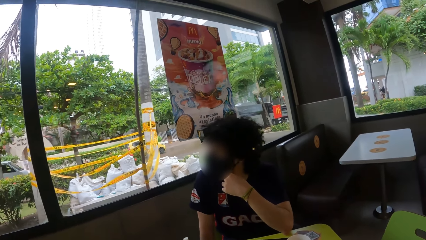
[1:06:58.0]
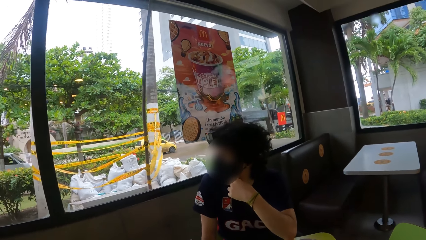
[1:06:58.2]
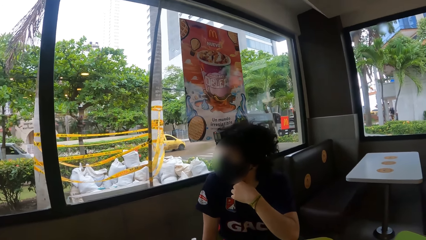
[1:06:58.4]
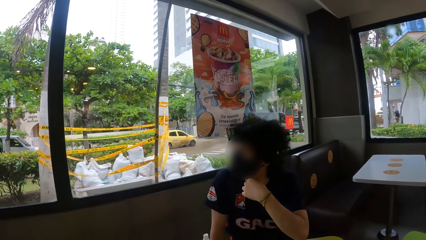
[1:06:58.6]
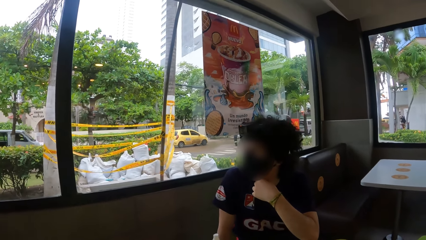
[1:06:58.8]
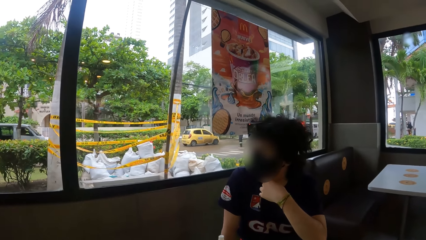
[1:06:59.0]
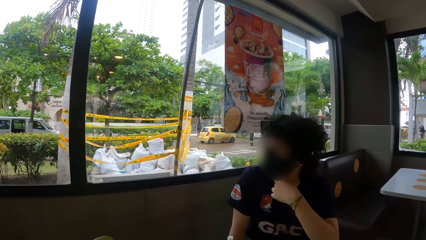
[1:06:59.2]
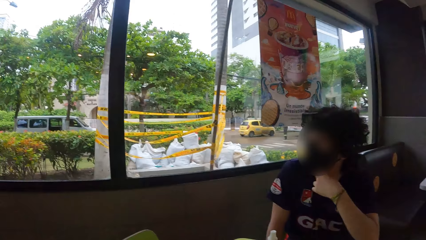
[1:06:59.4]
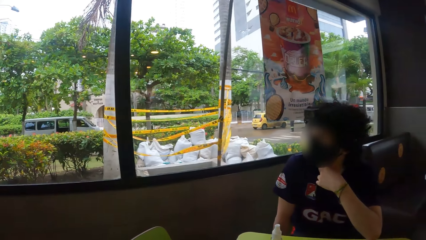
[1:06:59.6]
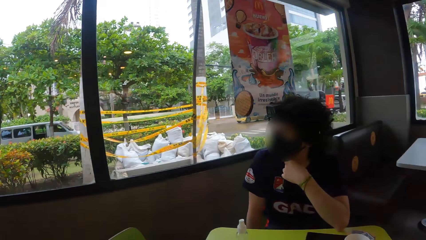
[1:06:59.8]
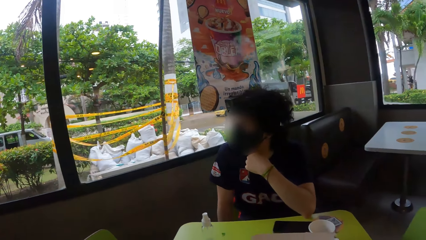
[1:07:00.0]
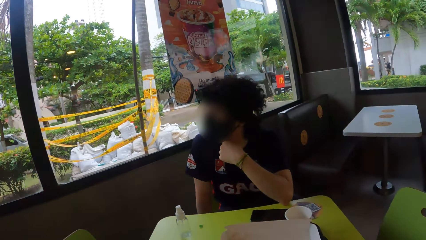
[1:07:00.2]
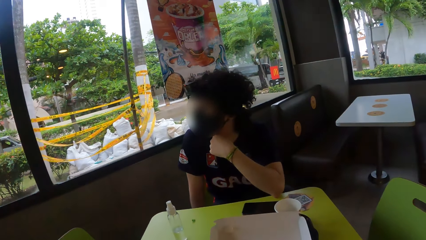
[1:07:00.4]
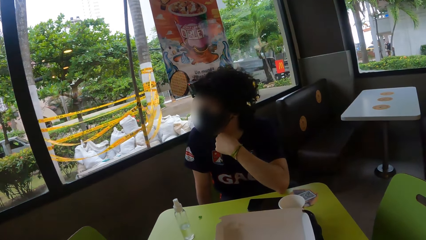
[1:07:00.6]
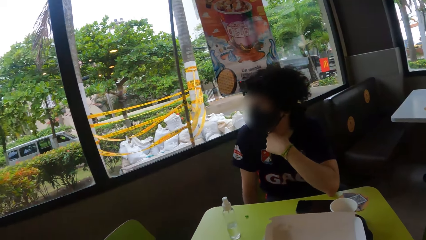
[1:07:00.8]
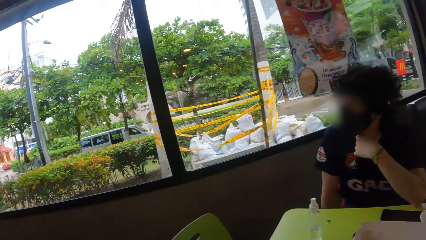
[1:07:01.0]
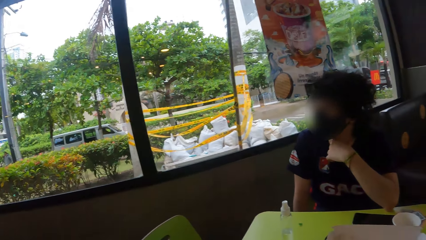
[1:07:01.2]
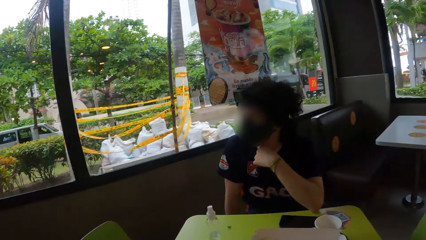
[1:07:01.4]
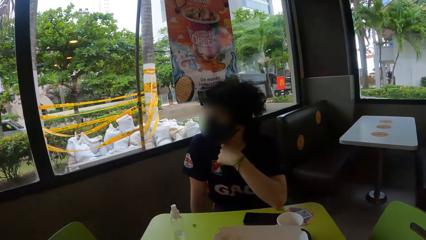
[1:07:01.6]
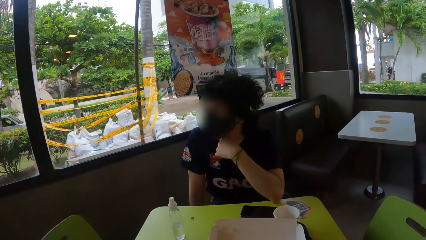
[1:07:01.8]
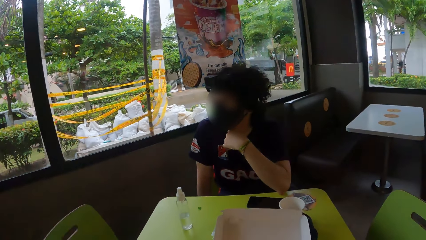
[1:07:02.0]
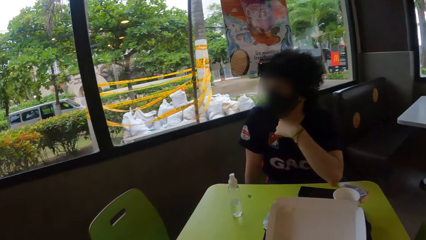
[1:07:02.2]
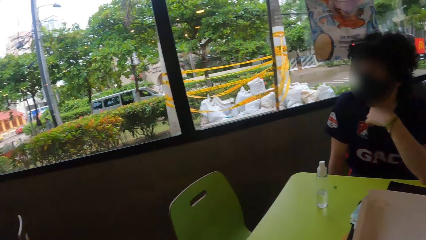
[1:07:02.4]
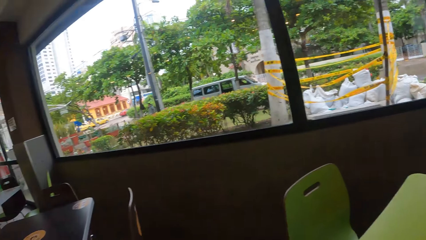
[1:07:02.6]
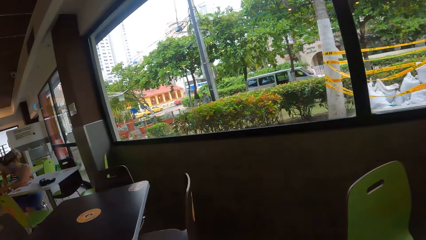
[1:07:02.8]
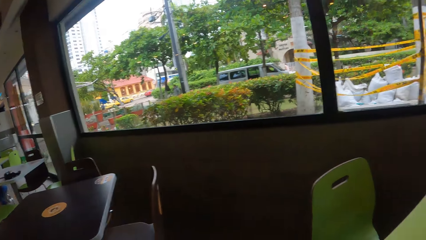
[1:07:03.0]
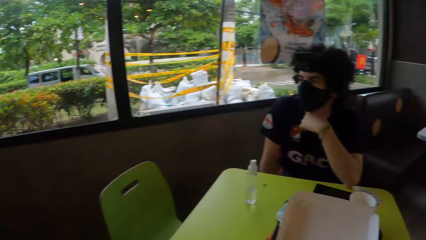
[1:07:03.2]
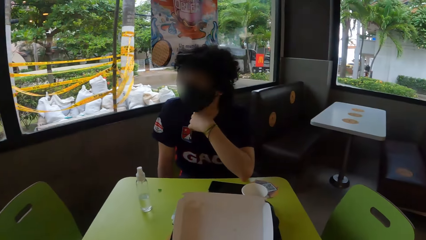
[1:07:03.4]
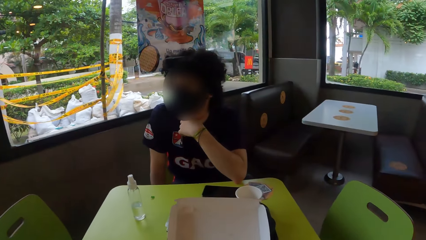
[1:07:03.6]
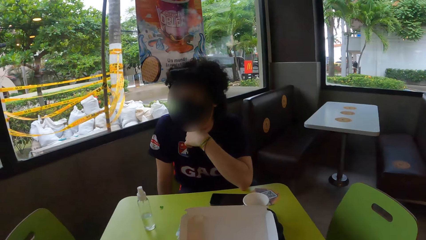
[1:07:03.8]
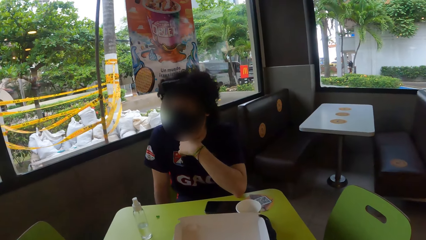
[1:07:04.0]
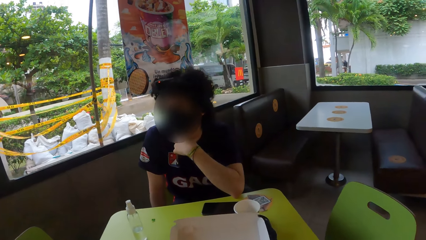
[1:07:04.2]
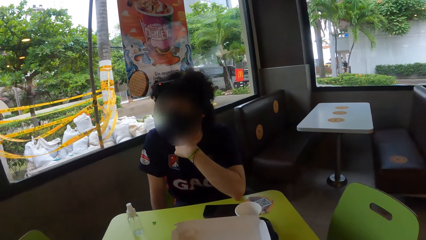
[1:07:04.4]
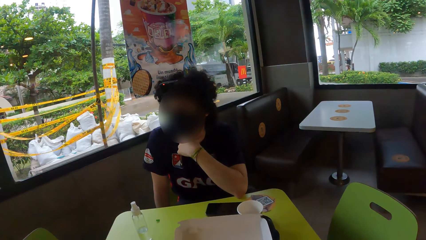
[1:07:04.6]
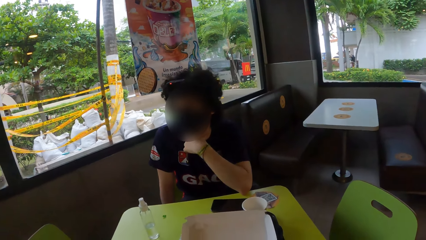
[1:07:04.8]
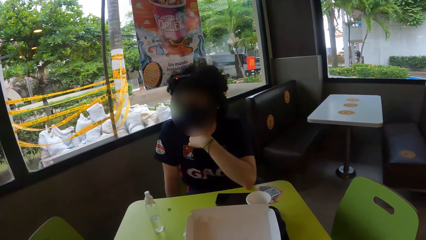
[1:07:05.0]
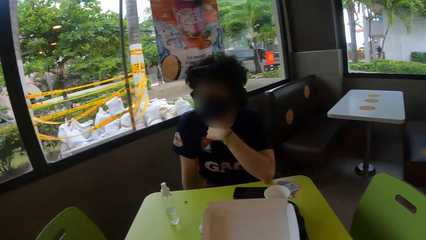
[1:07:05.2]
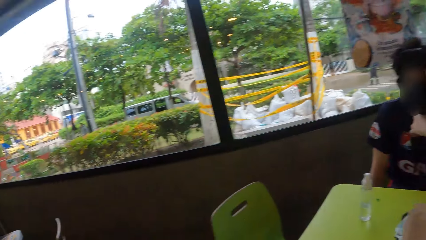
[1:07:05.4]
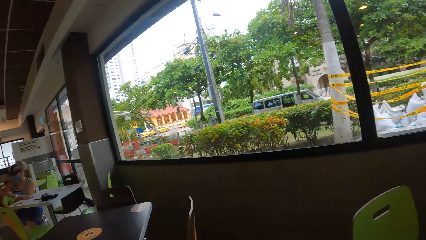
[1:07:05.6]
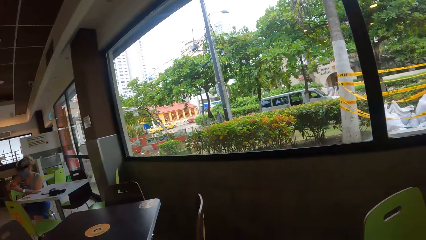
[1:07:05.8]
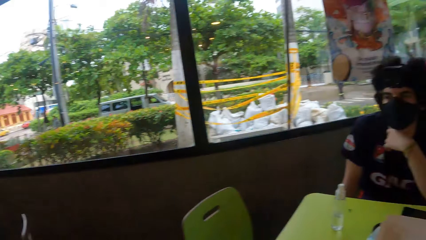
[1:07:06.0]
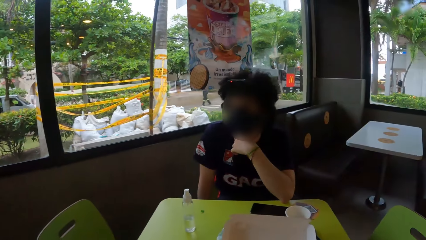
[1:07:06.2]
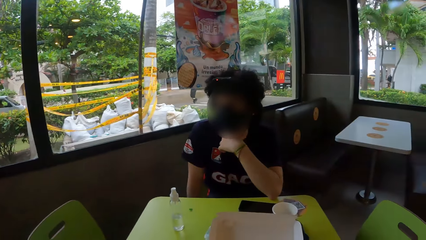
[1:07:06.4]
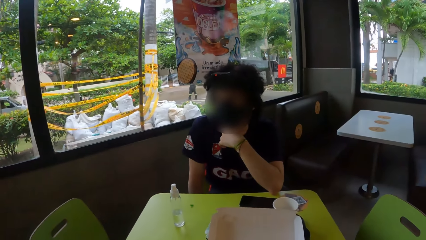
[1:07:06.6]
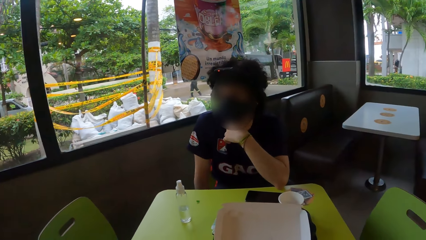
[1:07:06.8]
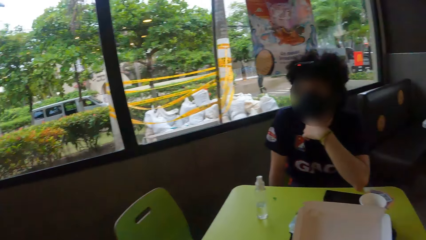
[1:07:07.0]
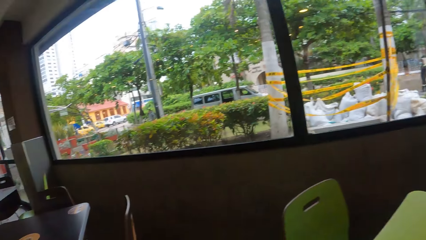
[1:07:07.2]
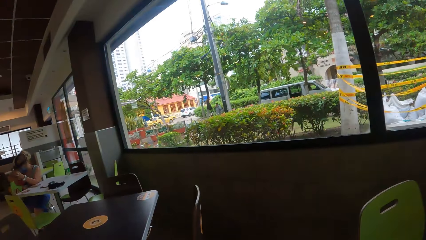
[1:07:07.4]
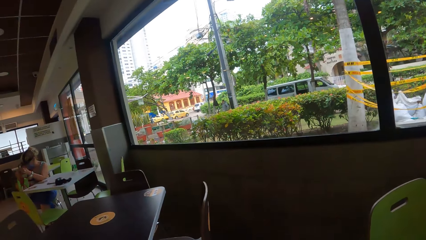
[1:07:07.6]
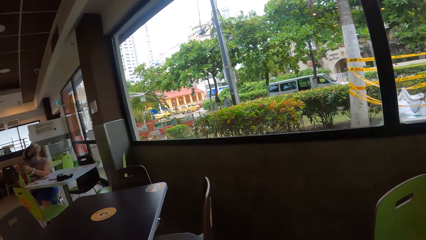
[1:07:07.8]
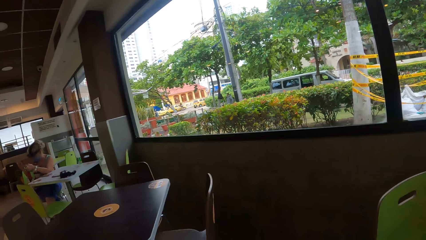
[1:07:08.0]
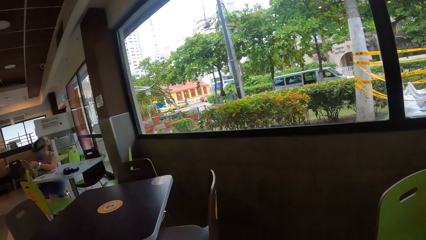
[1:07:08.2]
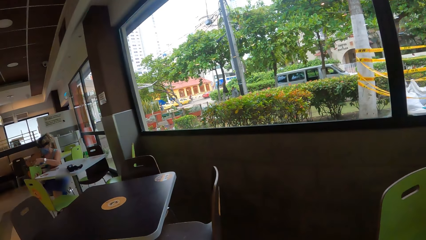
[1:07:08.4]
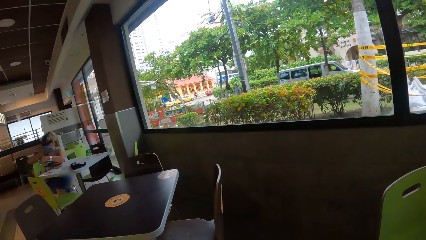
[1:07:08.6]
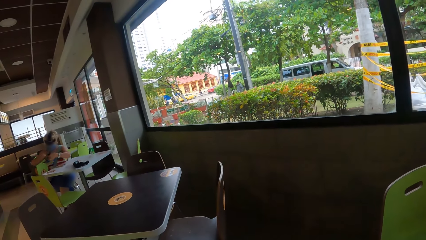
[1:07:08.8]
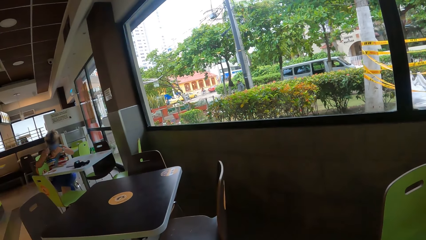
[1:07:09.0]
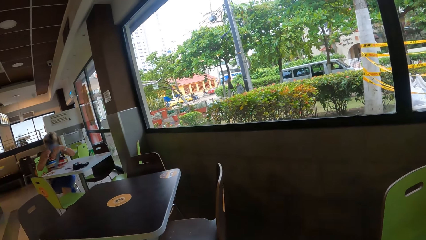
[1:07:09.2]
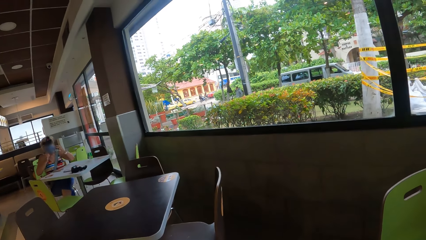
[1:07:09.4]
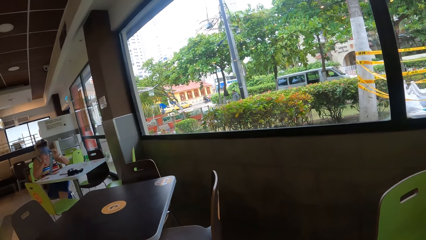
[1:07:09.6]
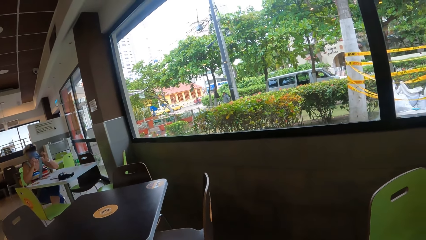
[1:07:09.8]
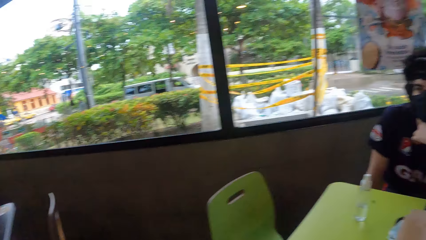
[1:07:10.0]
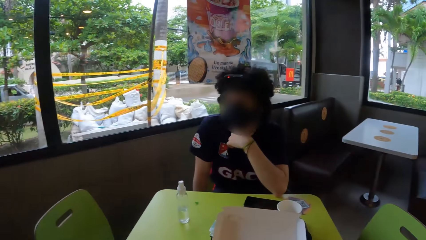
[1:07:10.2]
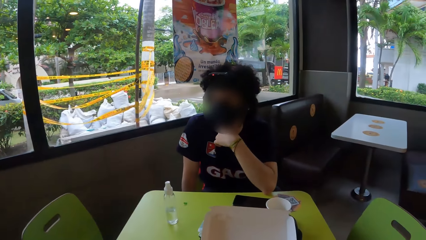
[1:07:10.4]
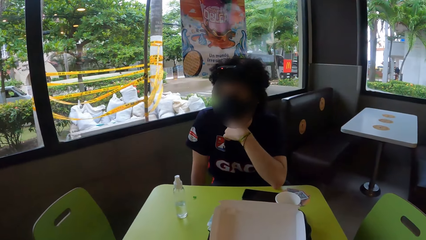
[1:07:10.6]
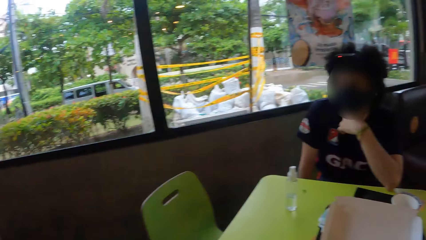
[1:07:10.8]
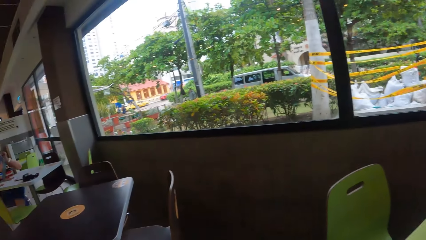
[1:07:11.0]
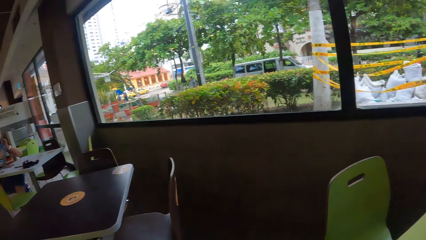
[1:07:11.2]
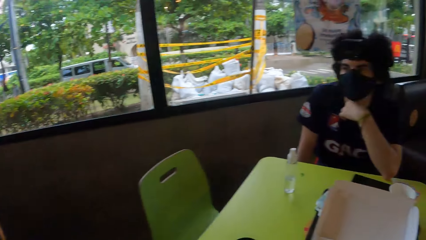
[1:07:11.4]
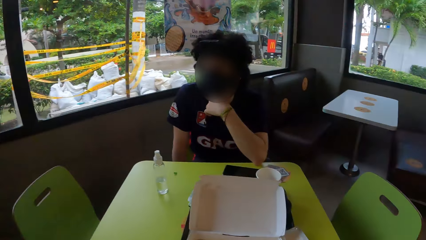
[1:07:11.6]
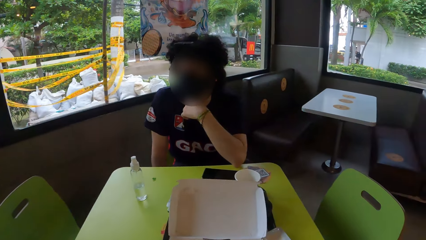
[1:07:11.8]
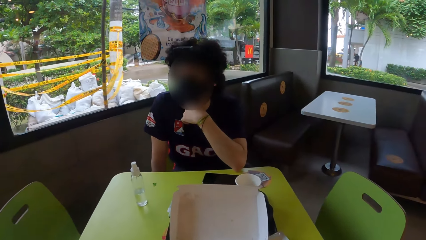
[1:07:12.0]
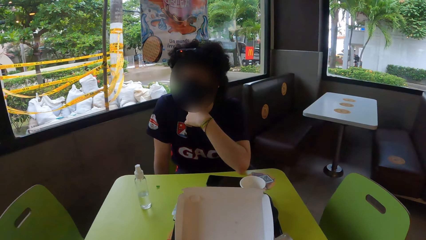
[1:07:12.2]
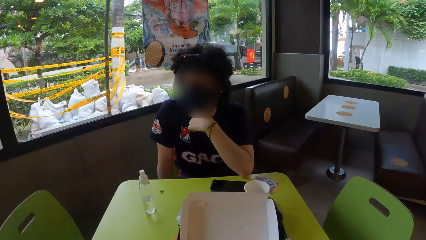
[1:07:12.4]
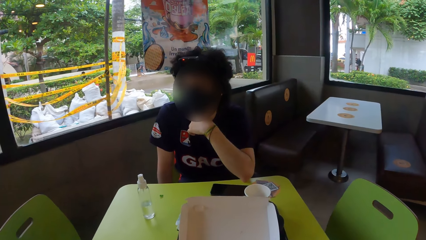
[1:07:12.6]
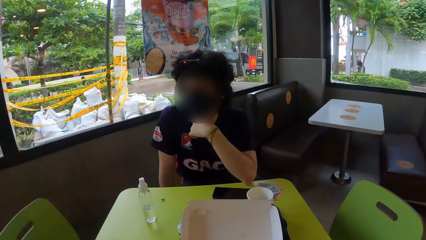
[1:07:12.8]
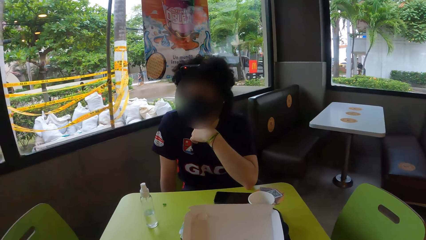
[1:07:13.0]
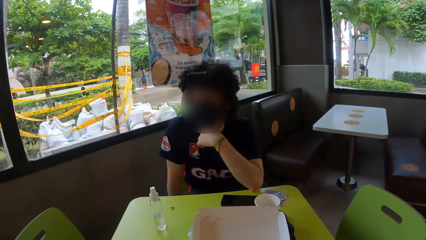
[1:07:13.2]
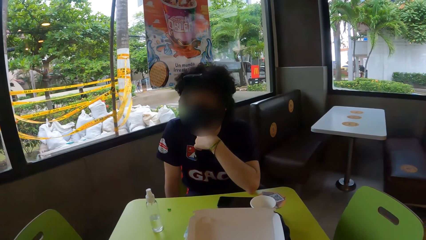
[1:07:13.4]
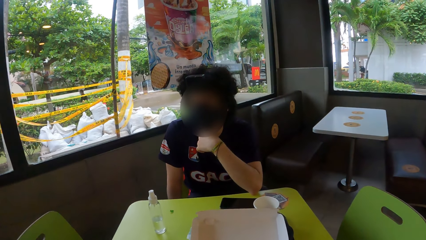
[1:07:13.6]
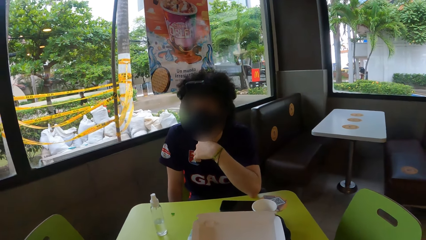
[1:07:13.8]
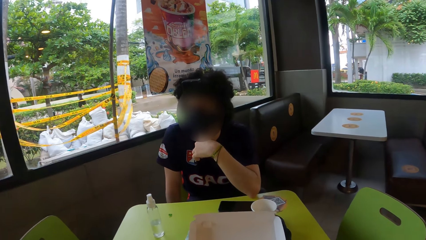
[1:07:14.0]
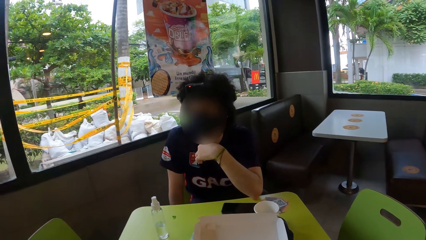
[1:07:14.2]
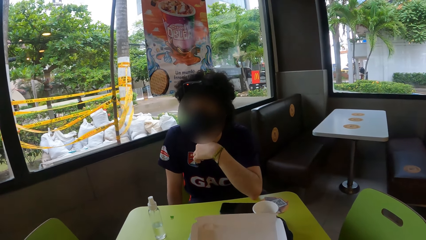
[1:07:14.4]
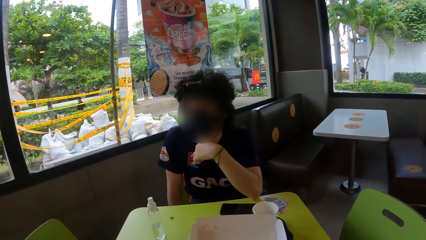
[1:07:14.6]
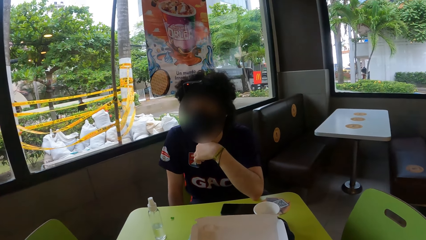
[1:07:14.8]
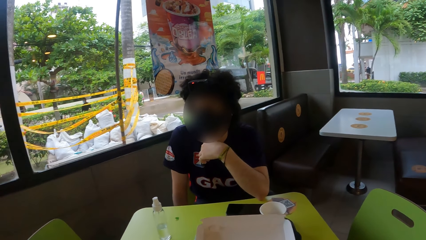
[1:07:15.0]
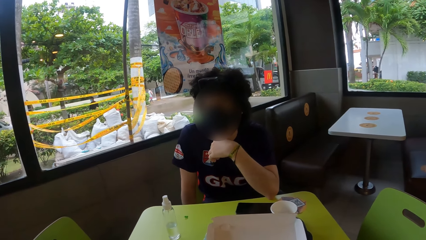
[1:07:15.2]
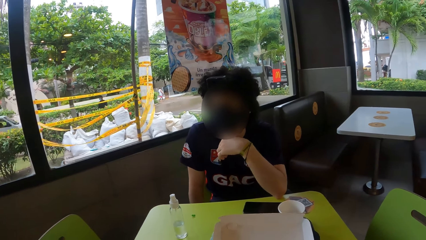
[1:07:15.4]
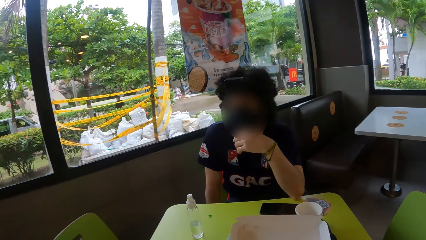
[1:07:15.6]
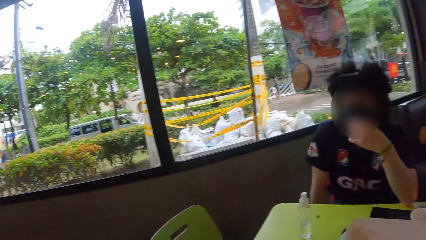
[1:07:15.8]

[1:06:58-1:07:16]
A lady holds a handkerchief. The lady turns around. The camera wearer looks around. A man interacts with the camera wearer.
